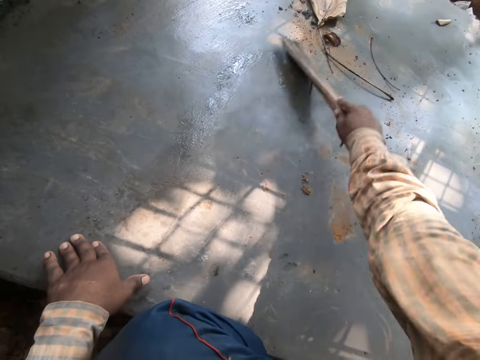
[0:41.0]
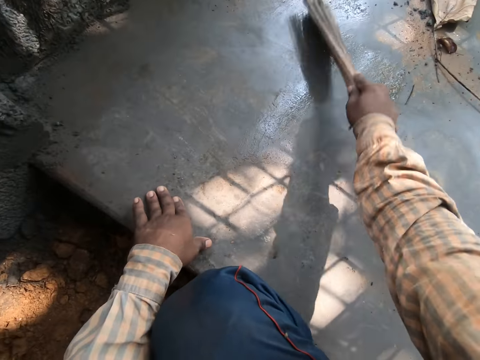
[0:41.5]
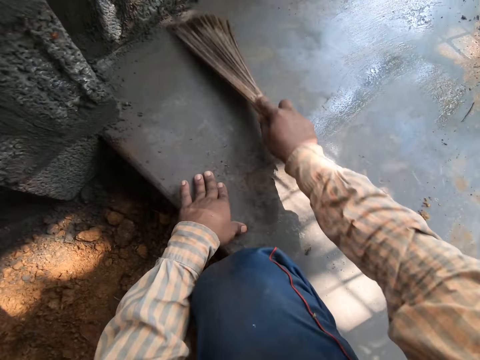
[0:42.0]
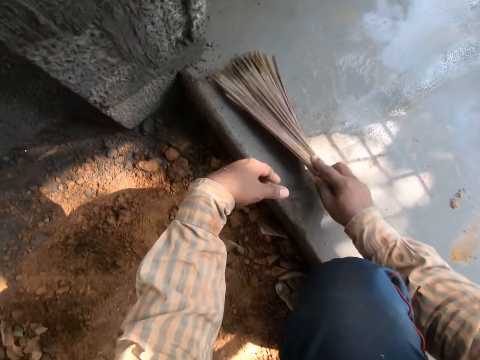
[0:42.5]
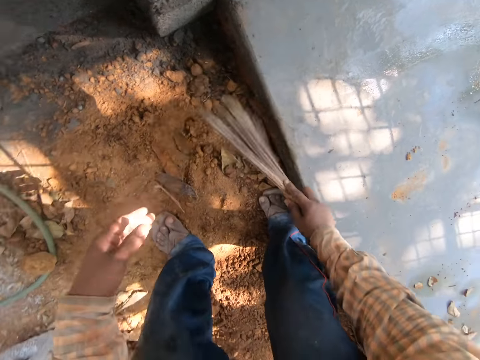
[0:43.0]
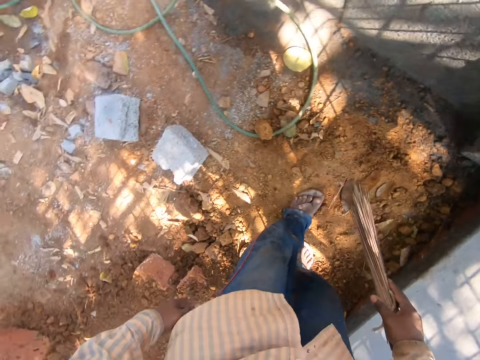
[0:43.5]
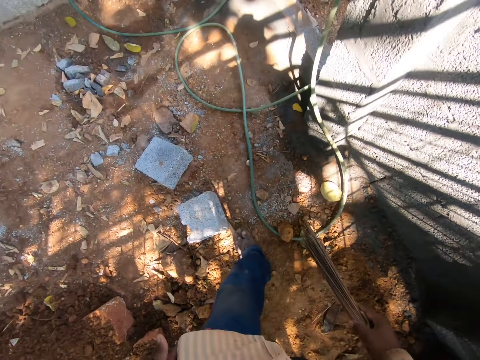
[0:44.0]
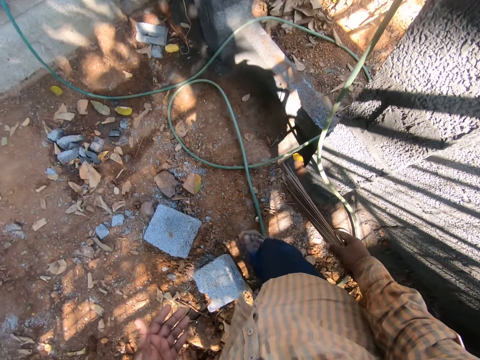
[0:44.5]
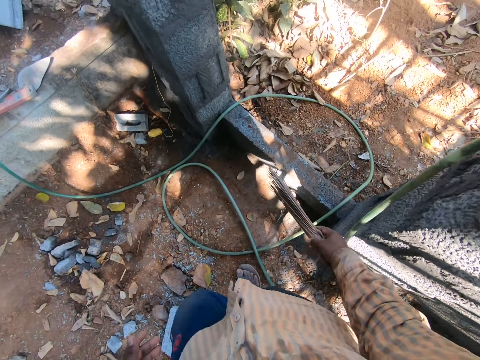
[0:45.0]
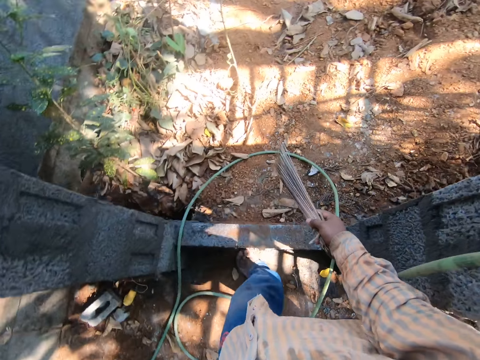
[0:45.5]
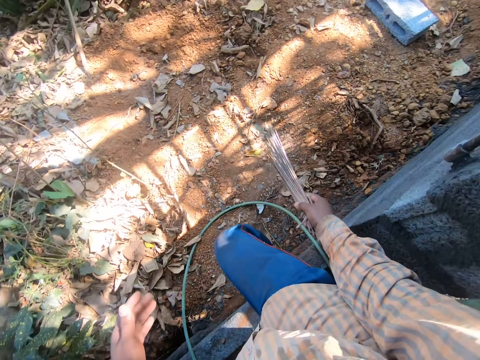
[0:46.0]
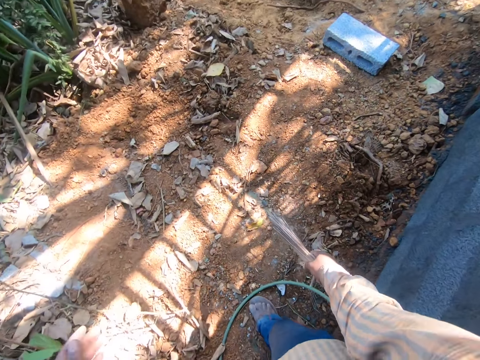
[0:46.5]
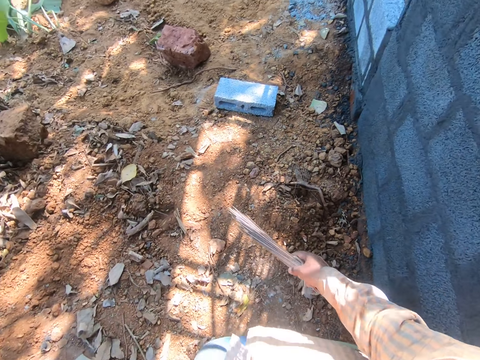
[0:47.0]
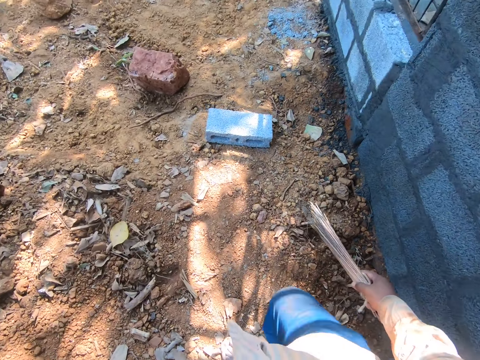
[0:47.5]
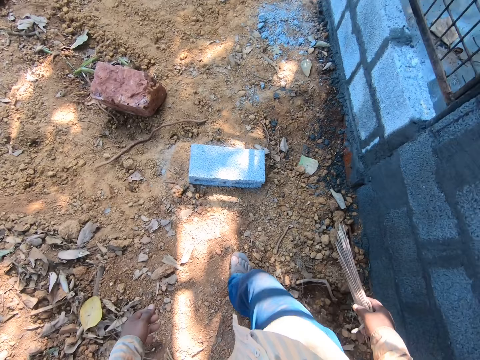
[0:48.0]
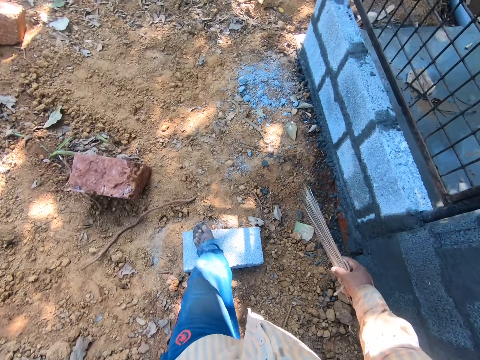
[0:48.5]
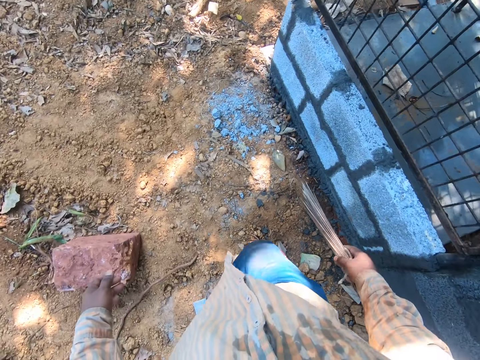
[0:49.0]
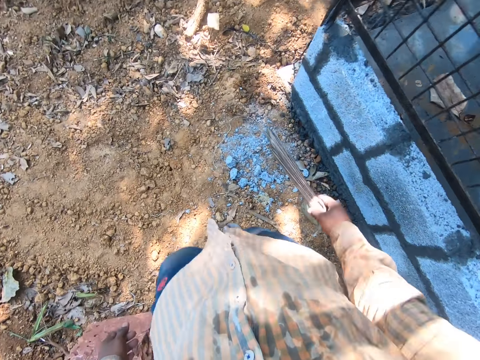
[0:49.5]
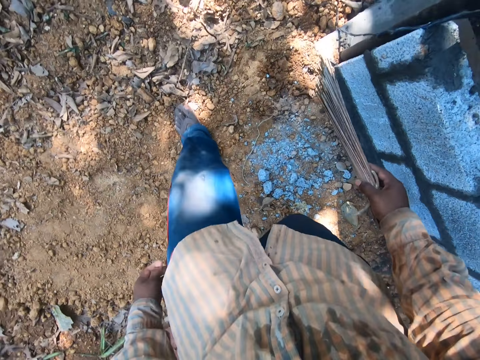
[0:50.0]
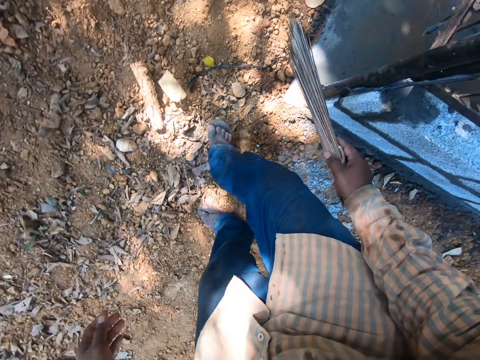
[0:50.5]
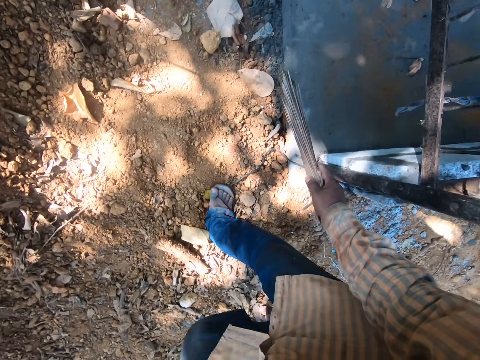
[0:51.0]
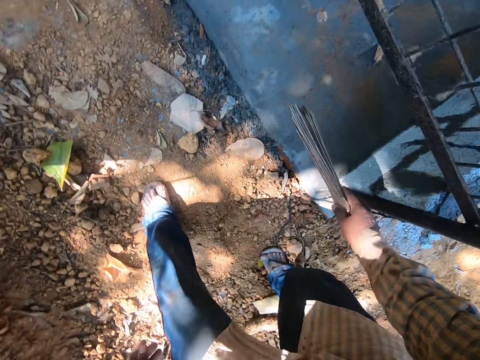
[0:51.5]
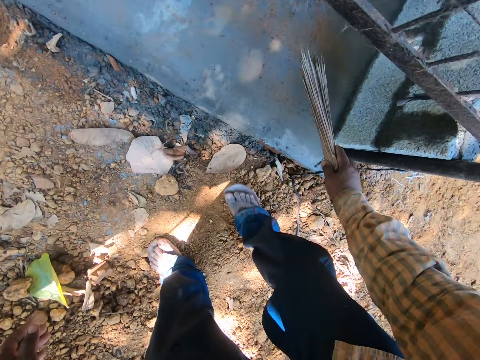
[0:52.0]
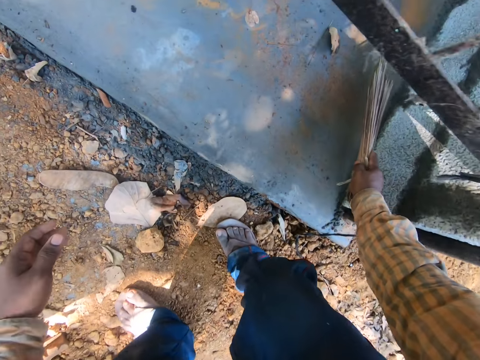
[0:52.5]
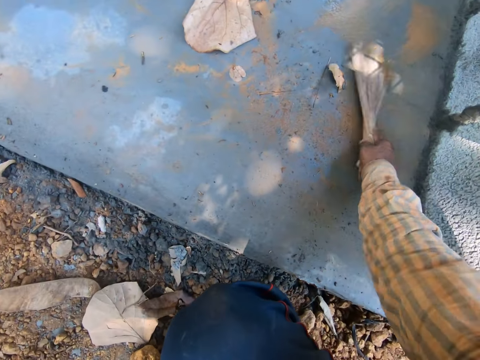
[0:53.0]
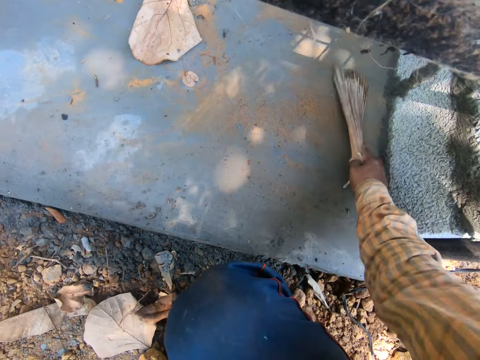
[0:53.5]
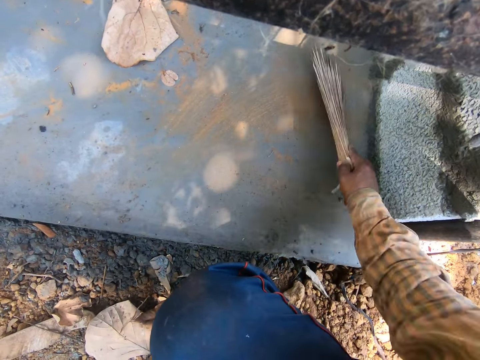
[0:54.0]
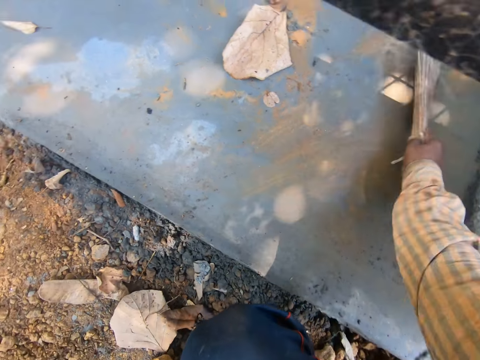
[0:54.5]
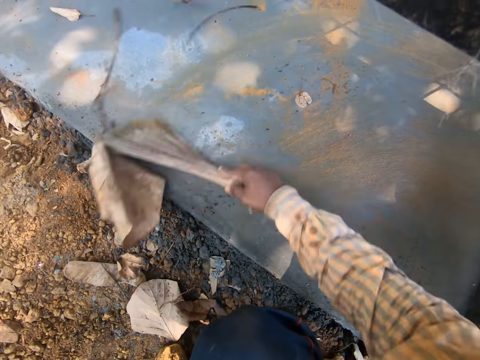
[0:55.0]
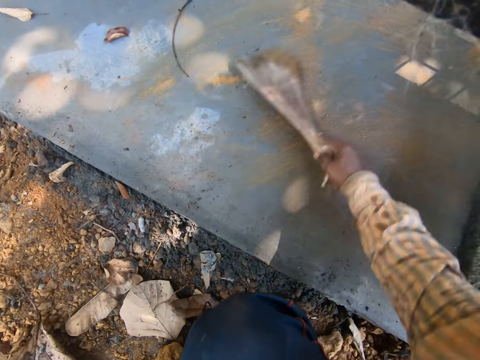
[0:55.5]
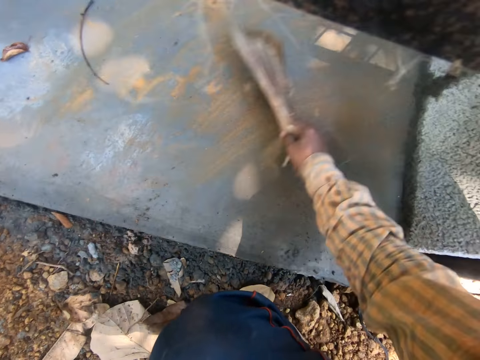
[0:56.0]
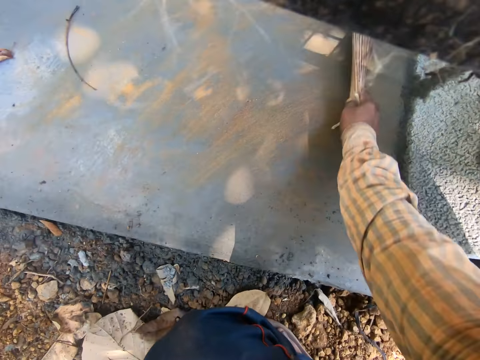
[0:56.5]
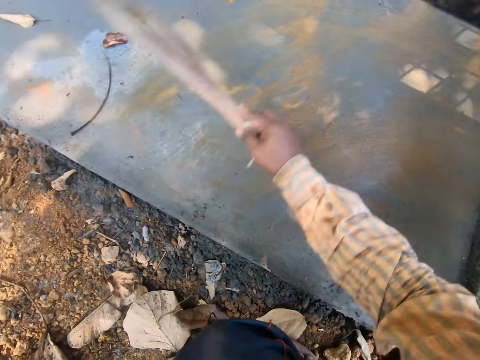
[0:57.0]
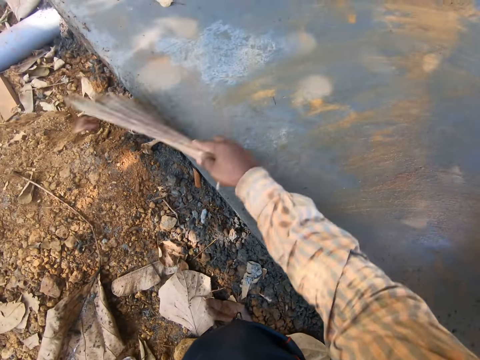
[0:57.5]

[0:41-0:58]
The camera wearer walks around the area. They sweep the floor with the broom.

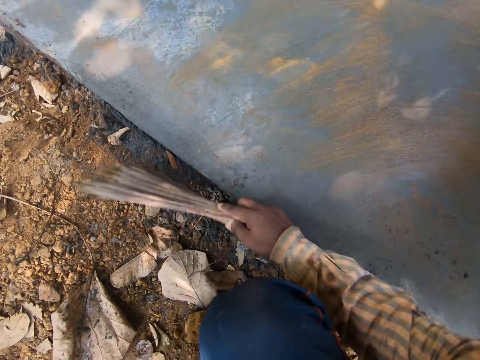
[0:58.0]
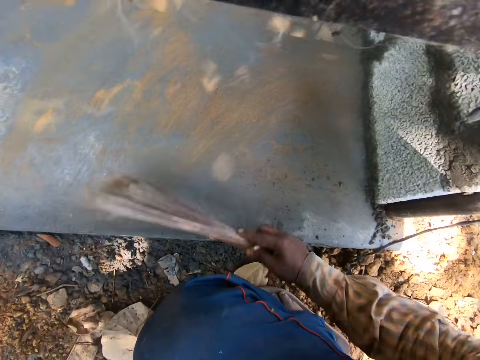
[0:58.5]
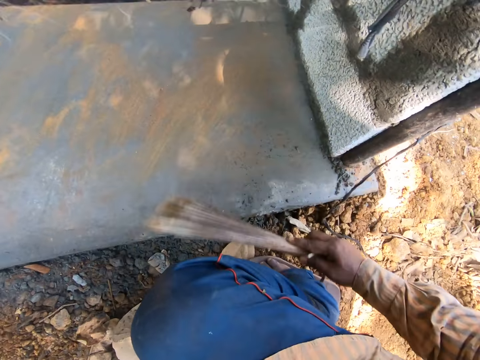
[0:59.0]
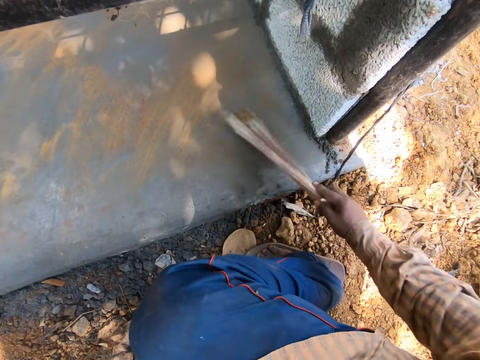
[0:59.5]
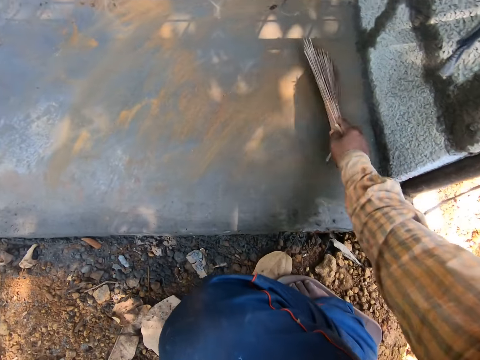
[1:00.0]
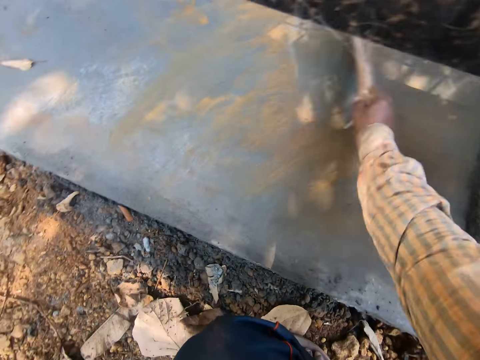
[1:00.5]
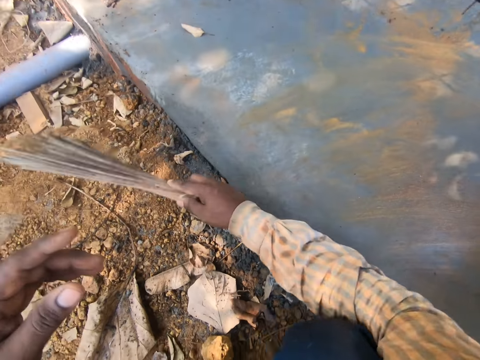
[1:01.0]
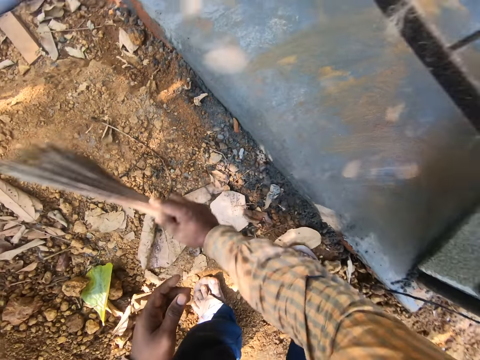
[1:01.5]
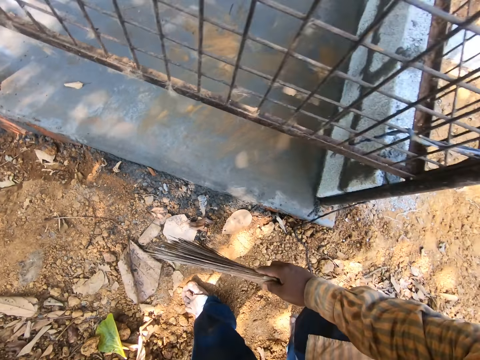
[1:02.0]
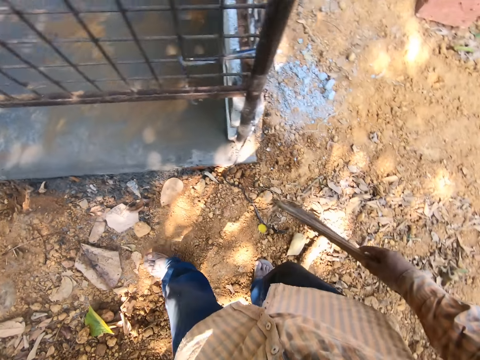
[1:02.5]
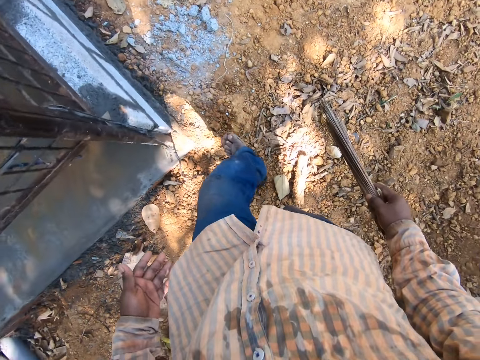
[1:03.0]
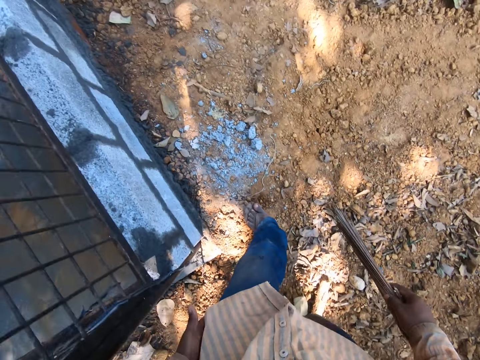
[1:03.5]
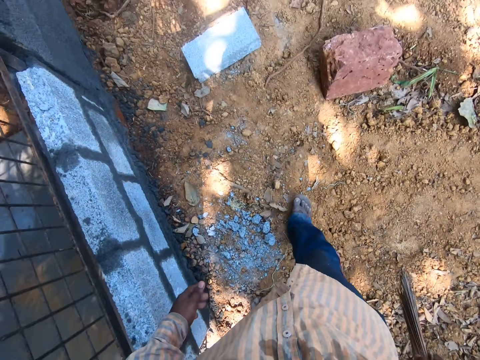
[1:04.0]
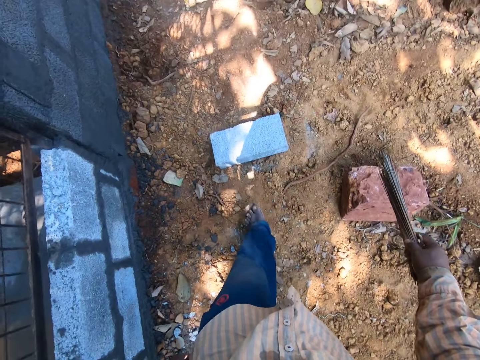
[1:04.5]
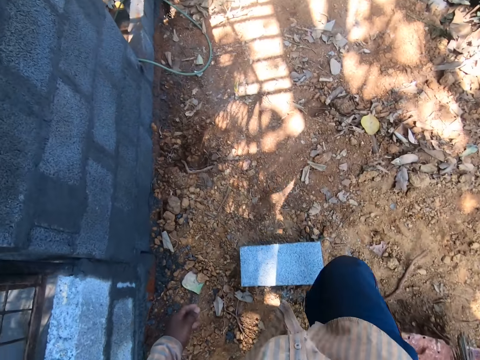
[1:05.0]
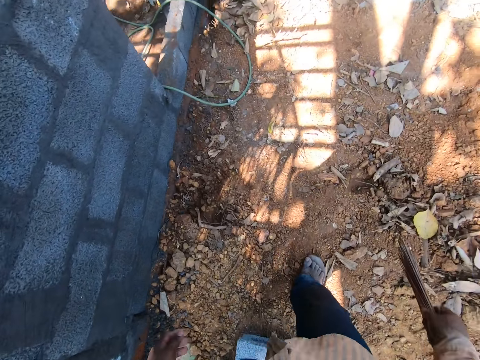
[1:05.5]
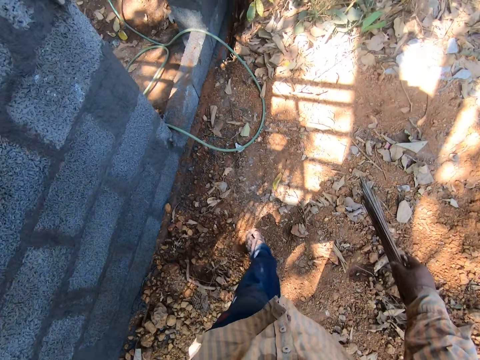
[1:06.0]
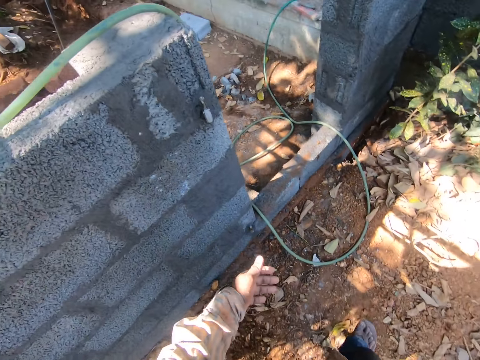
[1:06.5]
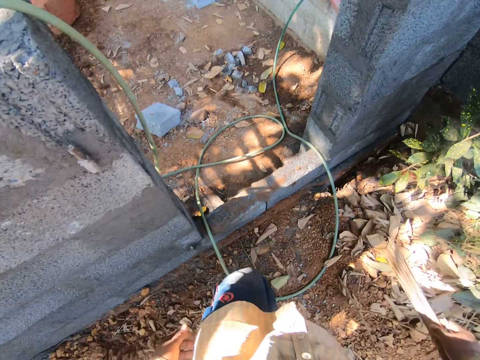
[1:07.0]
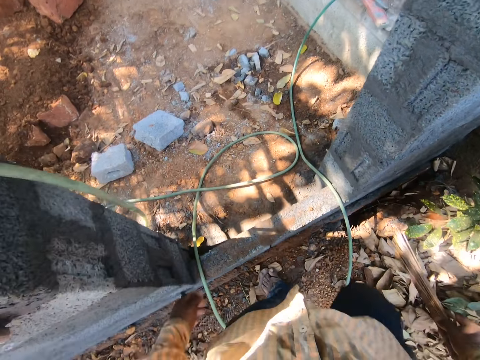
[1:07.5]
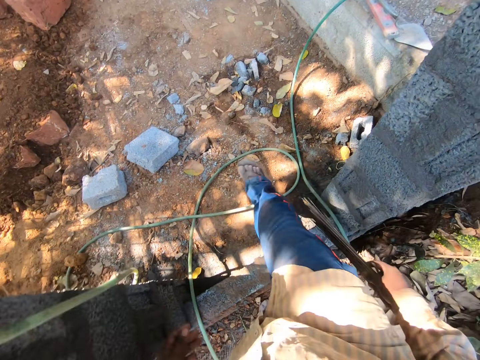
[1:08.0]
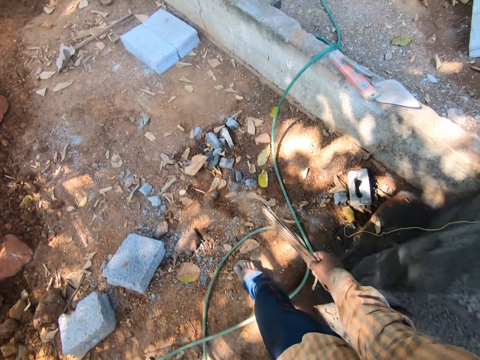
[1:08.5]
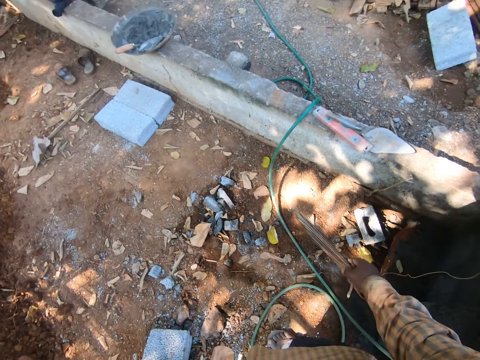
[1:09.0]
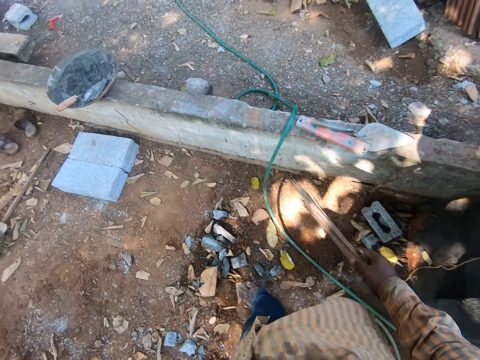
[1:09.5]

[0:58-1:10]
The camera wearer walks around the area.
